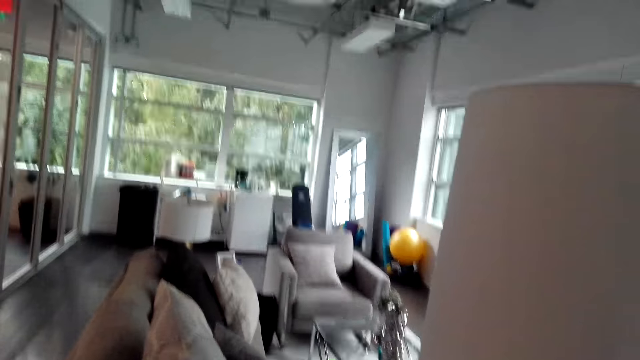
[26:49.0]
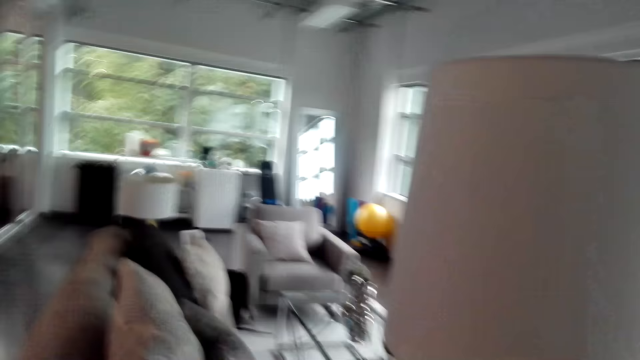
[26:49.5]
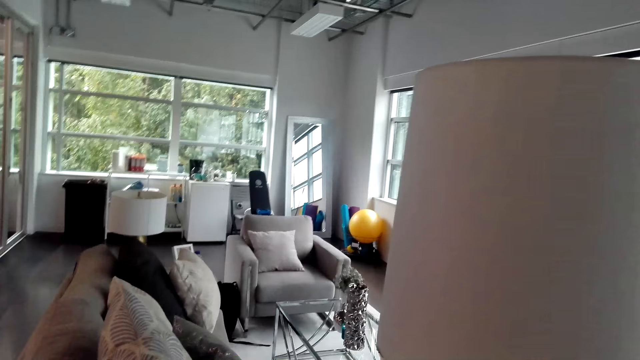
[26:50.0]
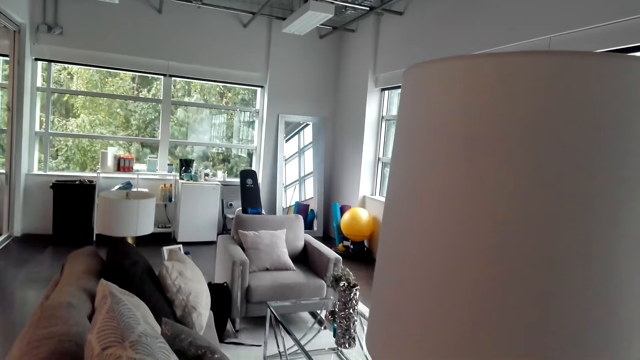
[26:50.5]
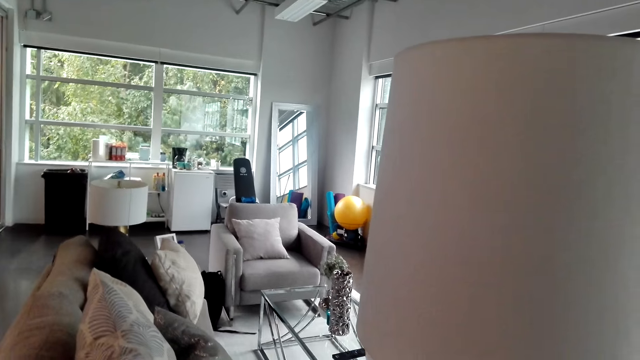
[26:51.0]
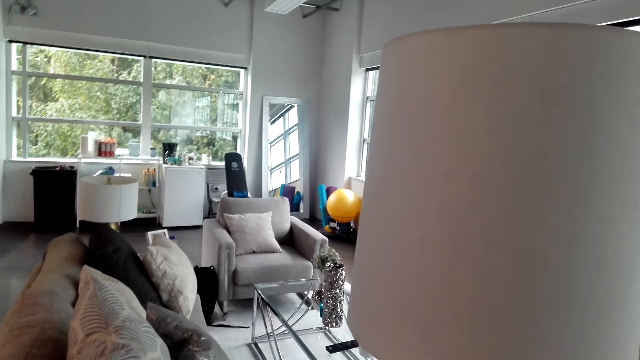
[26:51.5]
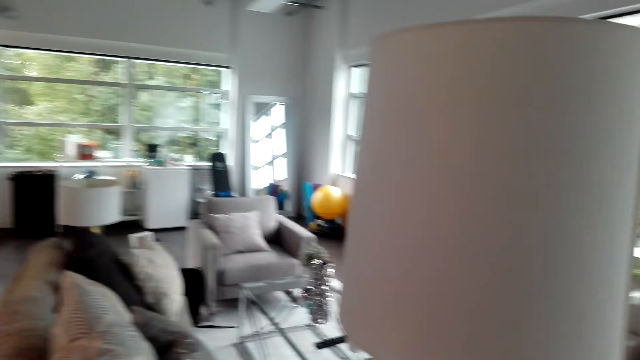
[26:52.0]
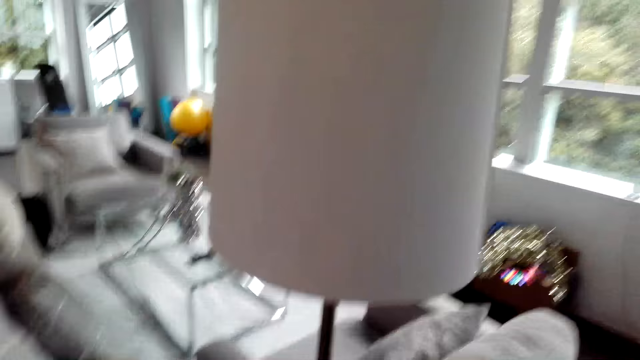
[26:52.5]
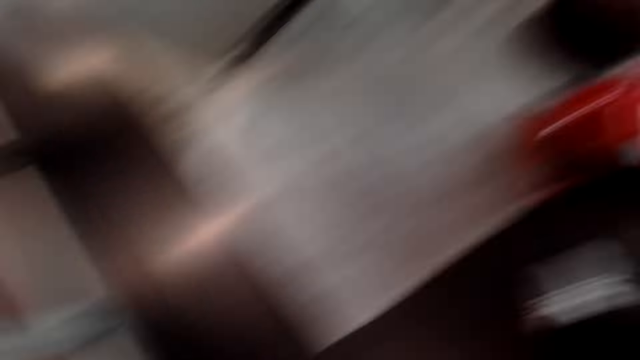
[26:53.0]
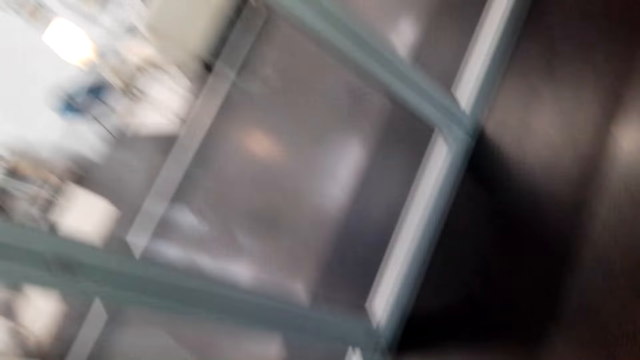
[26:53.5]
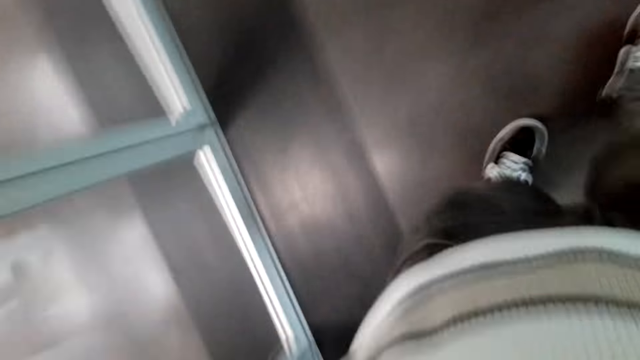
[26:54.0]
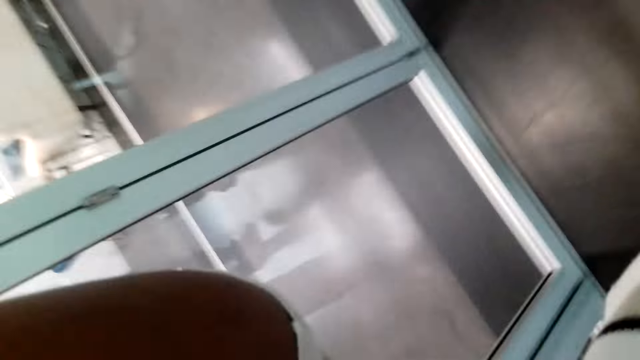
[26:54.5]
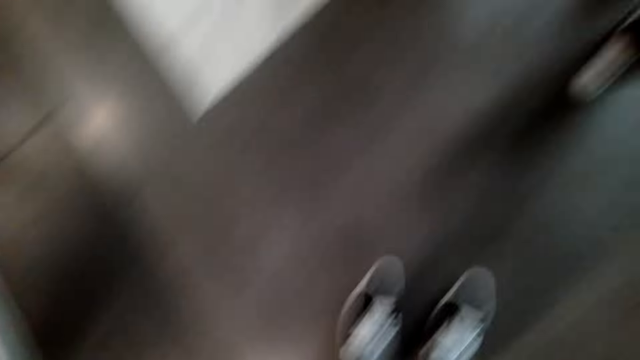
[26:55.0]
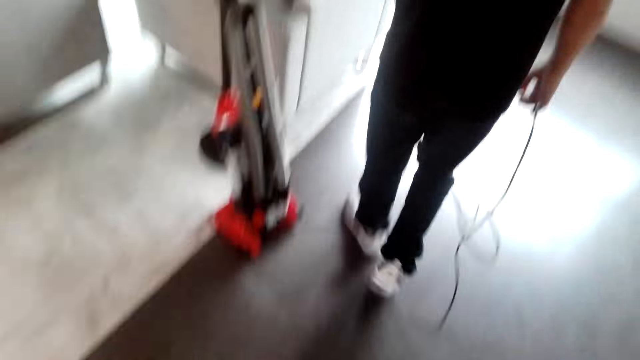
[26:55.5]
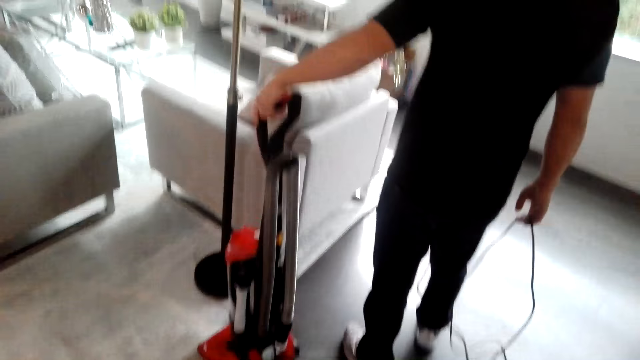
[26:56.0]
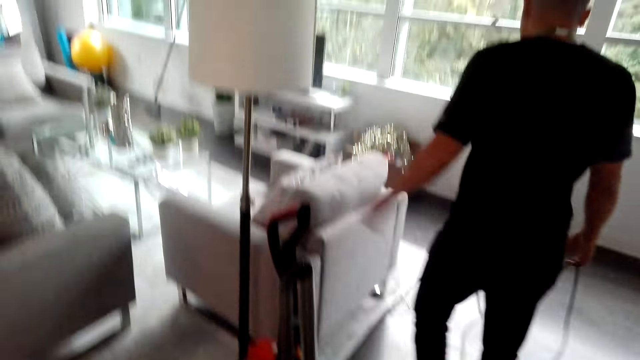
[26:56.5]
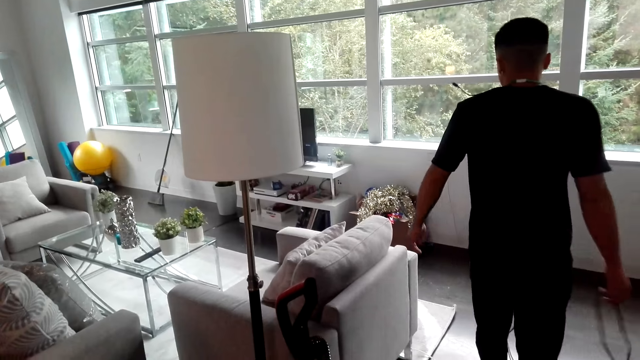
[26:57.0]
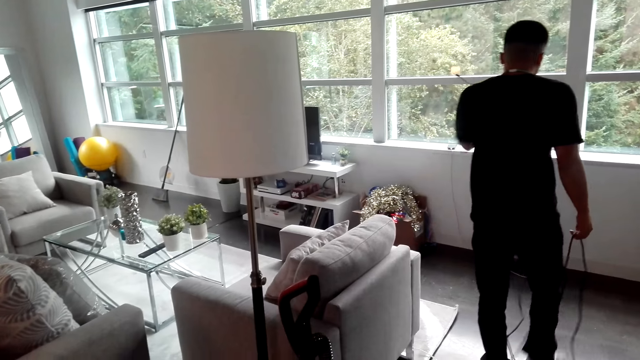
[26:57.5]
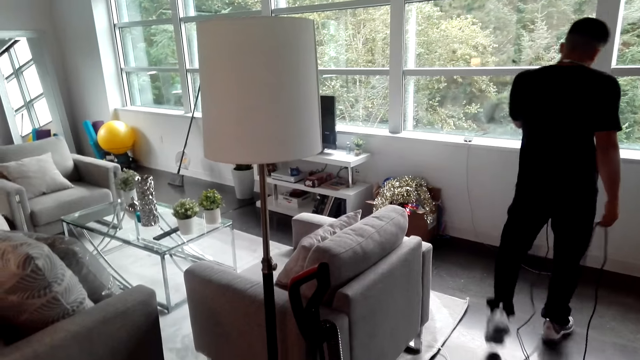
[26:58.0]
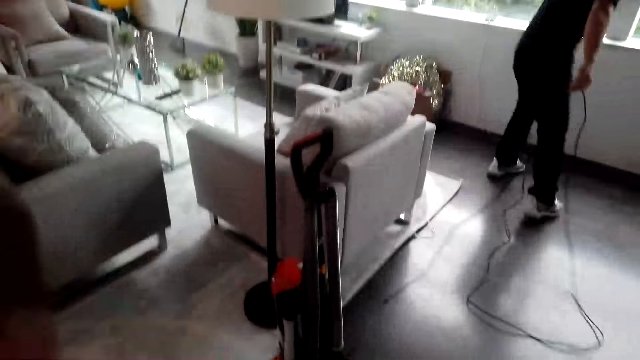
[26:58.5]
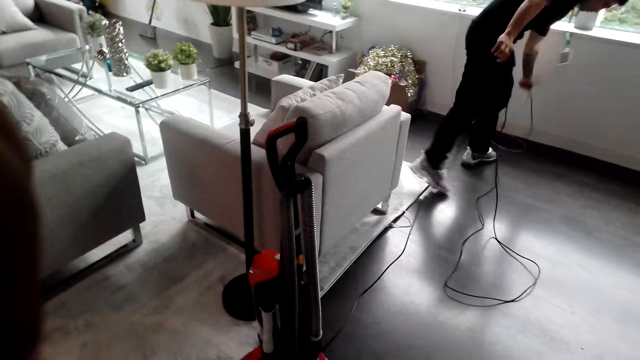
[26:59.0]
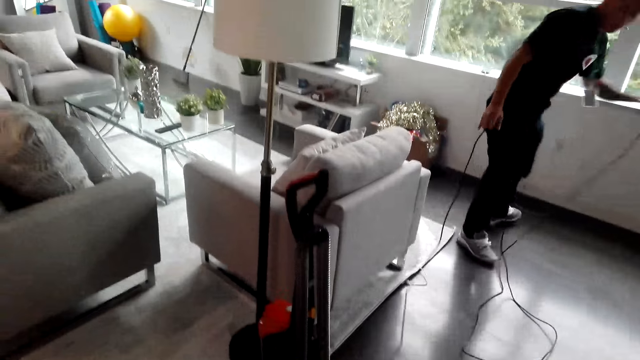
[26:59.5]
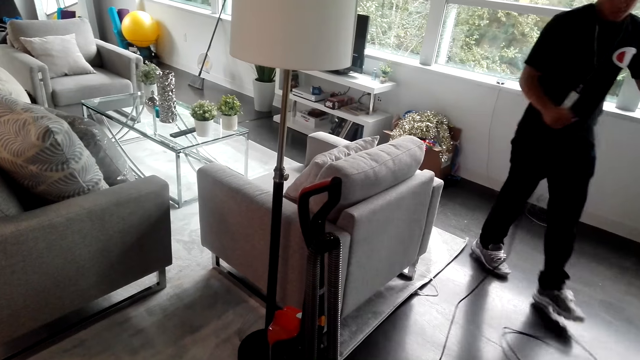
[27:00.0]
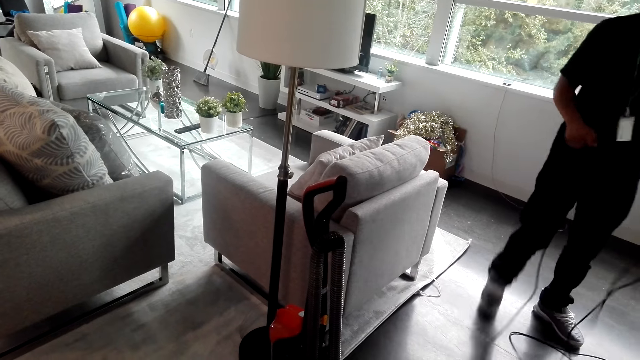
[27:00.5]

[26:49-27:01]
The camera wearer adjusts the camera and looks around. A person walks around. Another person holds the vacuum cleaner, lets go of the vacuum cleaner, walks around, pulls the power cable from the socket, and walks around.
